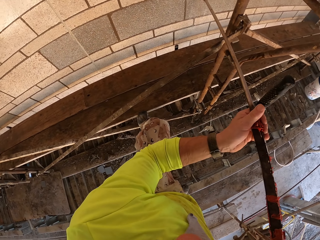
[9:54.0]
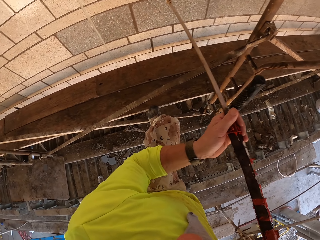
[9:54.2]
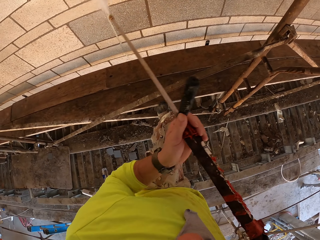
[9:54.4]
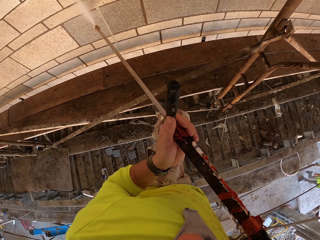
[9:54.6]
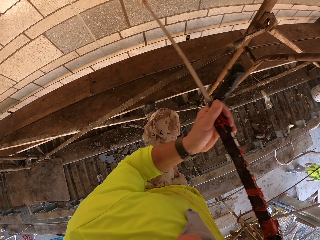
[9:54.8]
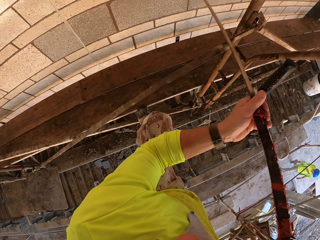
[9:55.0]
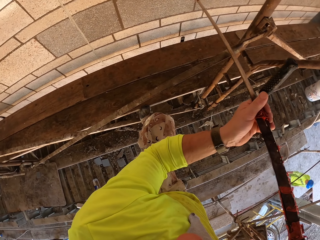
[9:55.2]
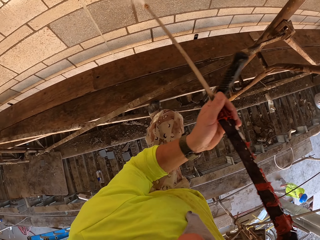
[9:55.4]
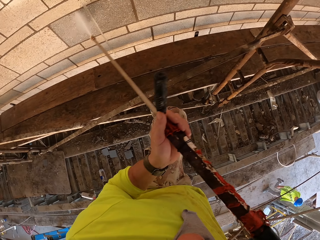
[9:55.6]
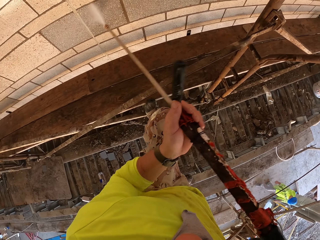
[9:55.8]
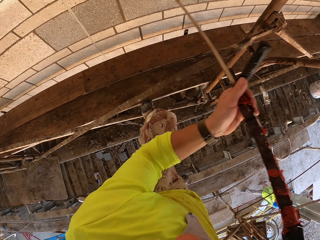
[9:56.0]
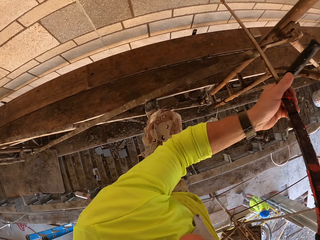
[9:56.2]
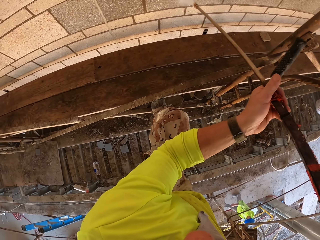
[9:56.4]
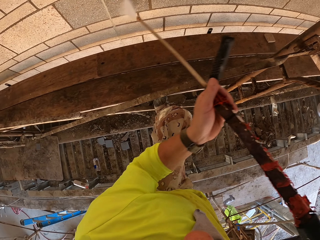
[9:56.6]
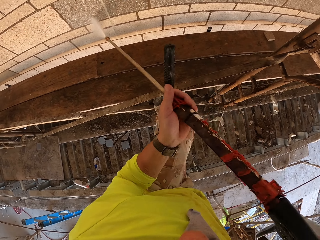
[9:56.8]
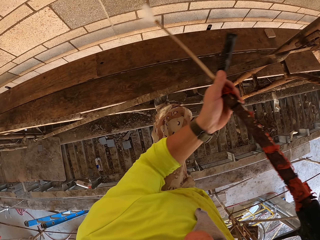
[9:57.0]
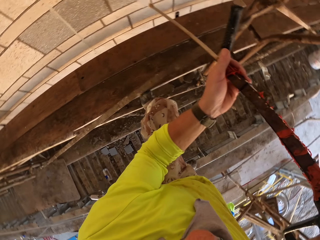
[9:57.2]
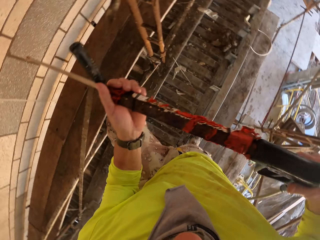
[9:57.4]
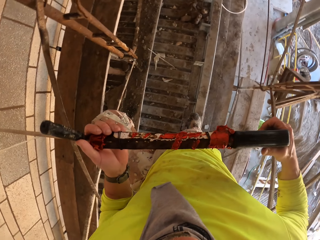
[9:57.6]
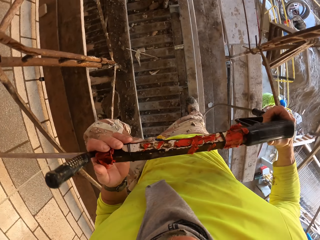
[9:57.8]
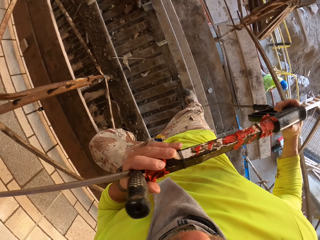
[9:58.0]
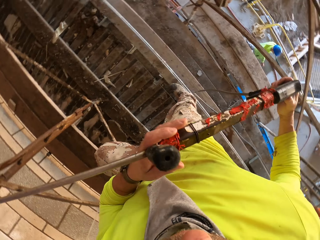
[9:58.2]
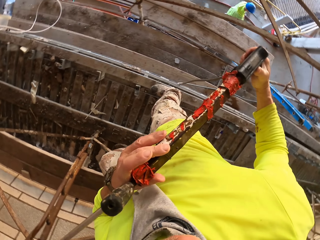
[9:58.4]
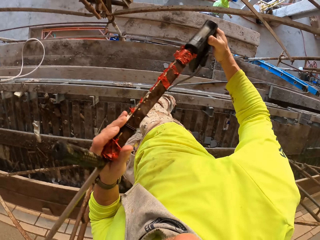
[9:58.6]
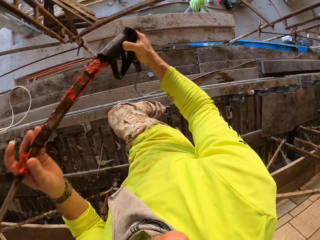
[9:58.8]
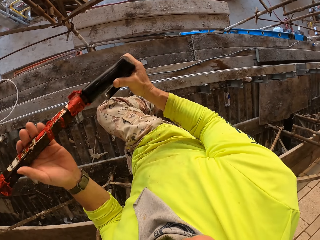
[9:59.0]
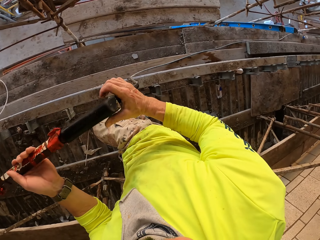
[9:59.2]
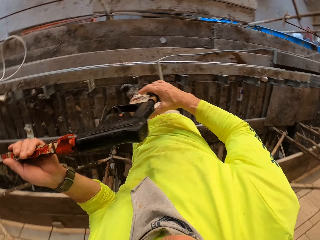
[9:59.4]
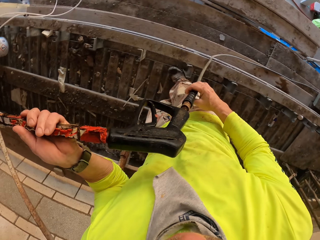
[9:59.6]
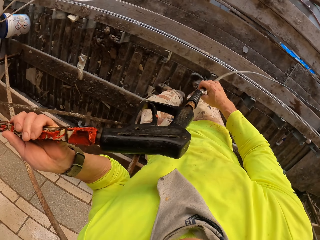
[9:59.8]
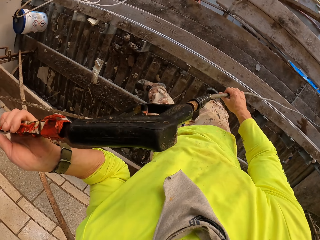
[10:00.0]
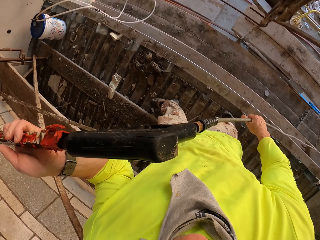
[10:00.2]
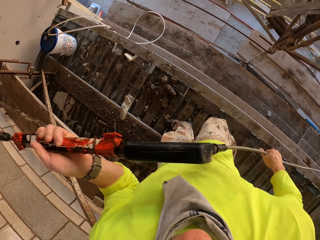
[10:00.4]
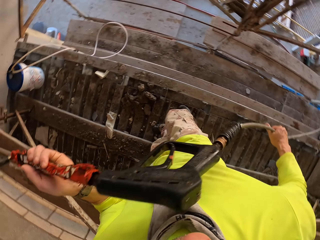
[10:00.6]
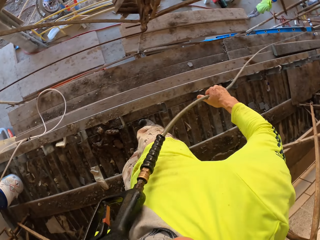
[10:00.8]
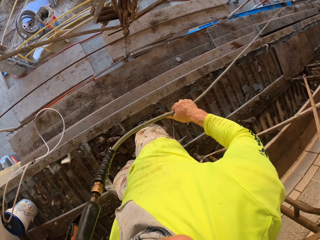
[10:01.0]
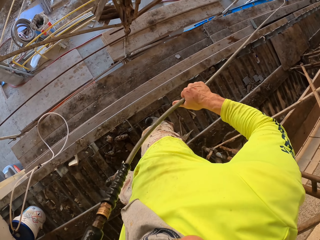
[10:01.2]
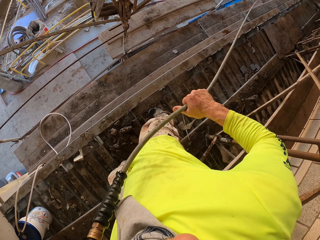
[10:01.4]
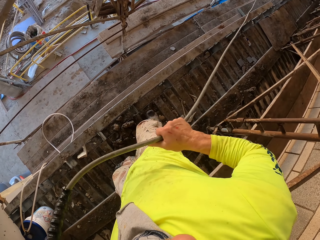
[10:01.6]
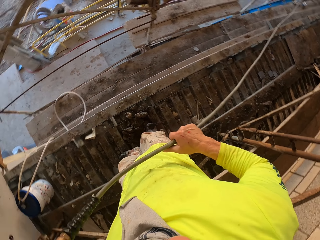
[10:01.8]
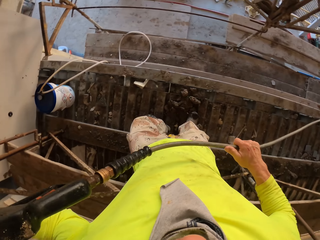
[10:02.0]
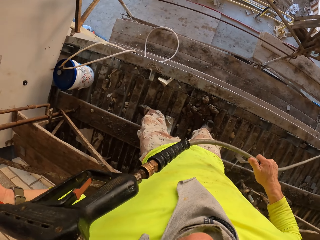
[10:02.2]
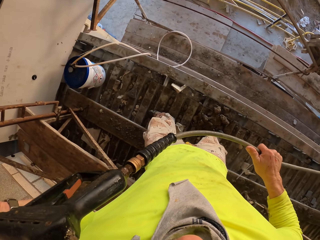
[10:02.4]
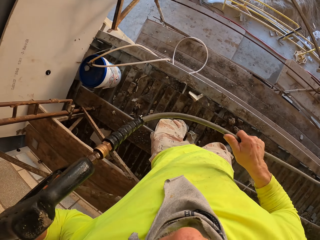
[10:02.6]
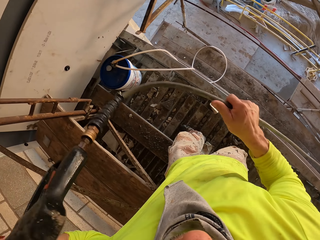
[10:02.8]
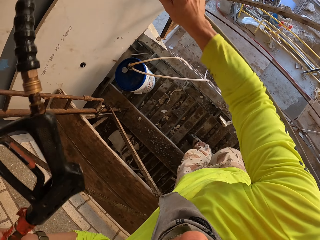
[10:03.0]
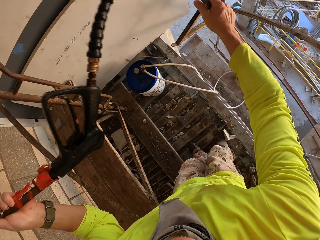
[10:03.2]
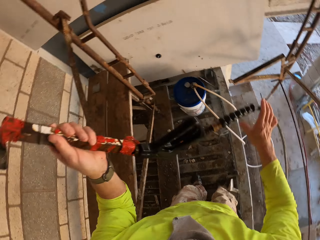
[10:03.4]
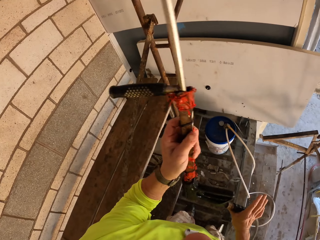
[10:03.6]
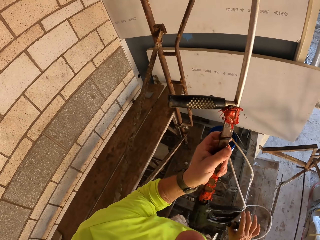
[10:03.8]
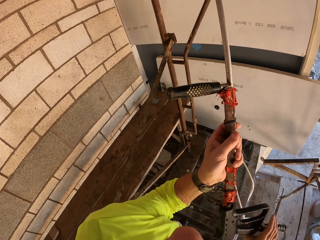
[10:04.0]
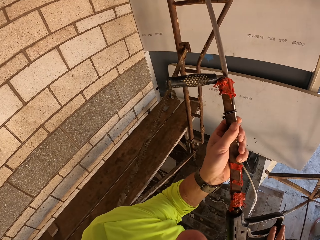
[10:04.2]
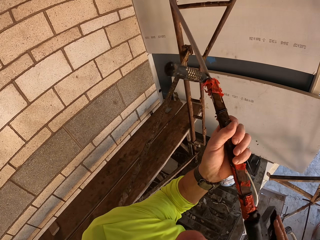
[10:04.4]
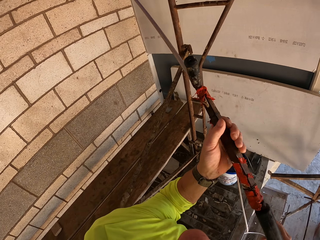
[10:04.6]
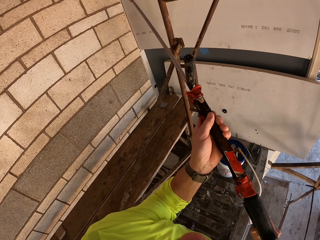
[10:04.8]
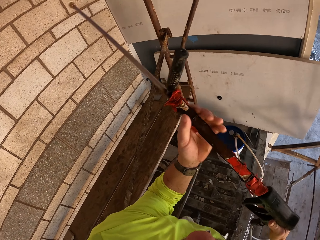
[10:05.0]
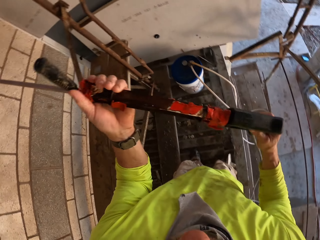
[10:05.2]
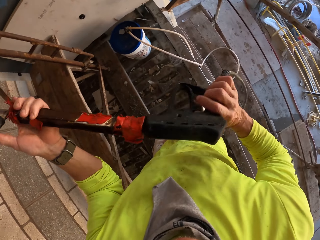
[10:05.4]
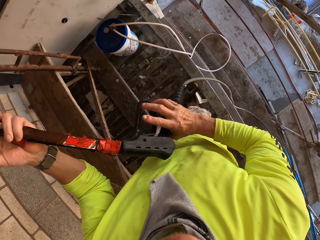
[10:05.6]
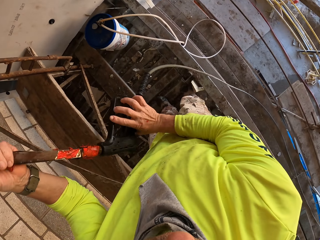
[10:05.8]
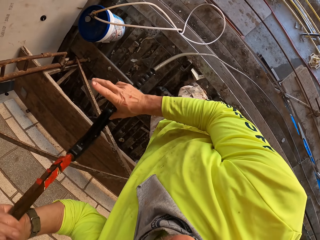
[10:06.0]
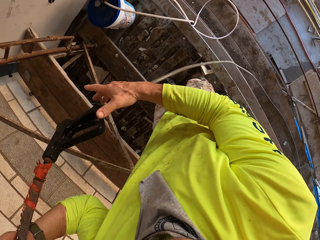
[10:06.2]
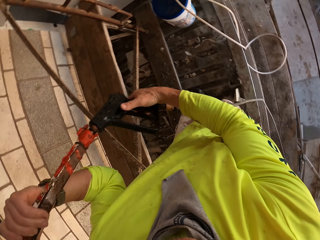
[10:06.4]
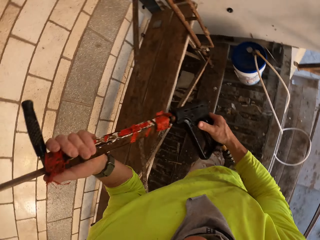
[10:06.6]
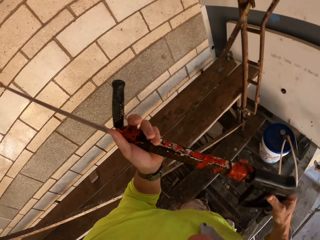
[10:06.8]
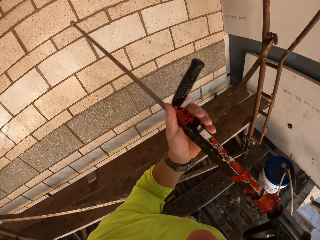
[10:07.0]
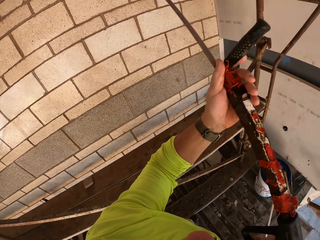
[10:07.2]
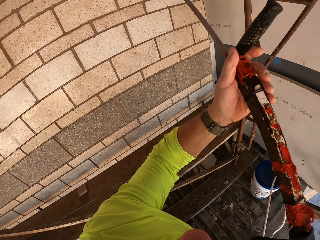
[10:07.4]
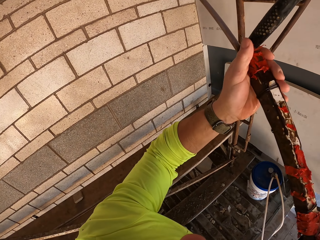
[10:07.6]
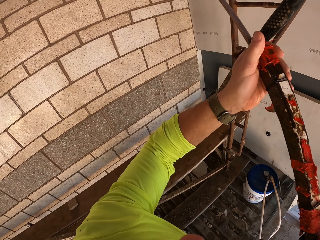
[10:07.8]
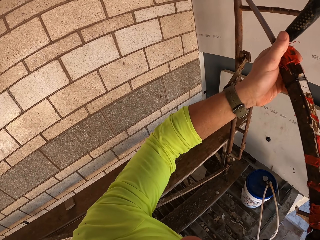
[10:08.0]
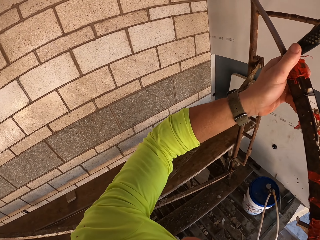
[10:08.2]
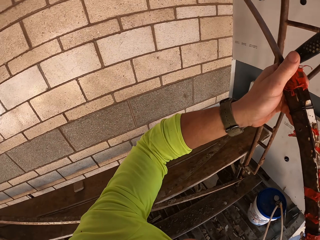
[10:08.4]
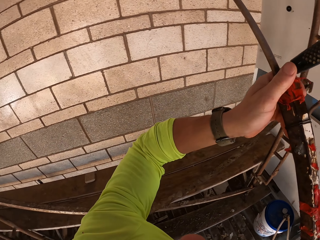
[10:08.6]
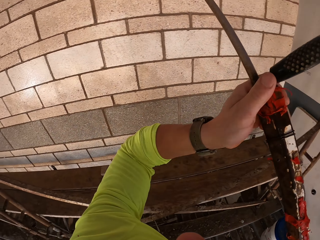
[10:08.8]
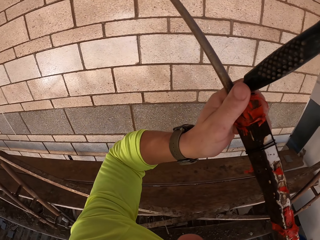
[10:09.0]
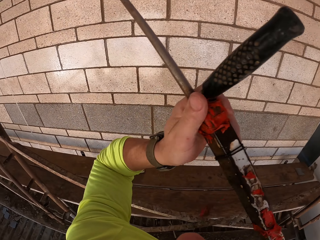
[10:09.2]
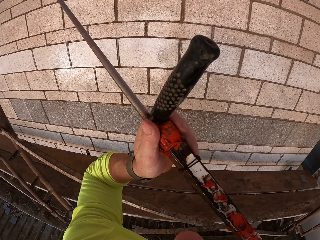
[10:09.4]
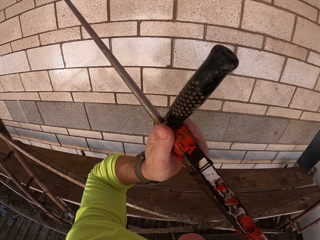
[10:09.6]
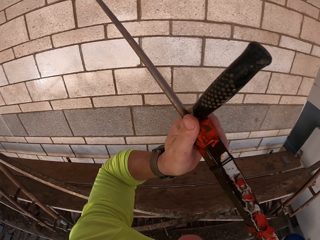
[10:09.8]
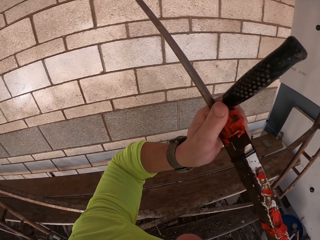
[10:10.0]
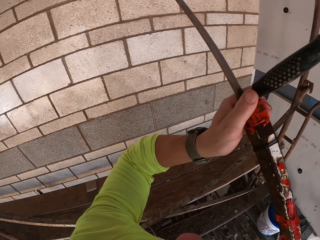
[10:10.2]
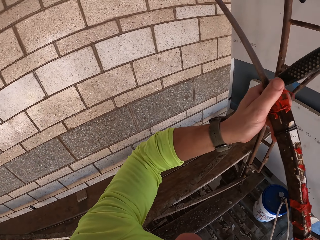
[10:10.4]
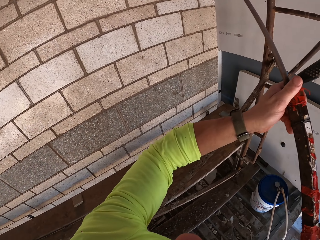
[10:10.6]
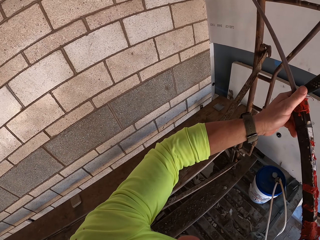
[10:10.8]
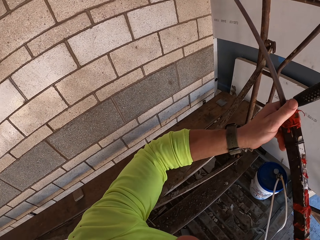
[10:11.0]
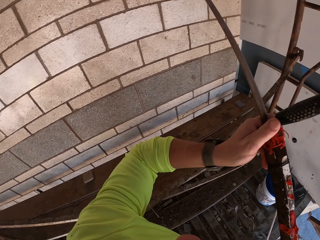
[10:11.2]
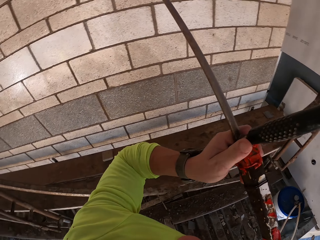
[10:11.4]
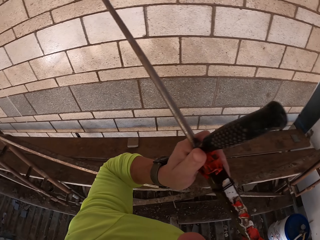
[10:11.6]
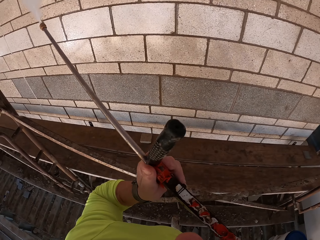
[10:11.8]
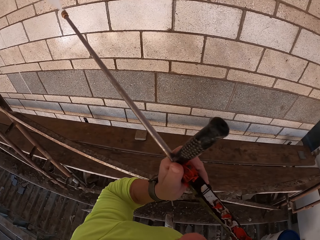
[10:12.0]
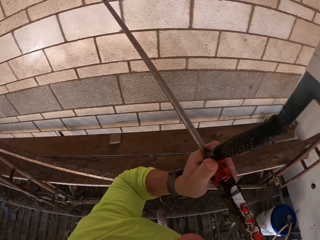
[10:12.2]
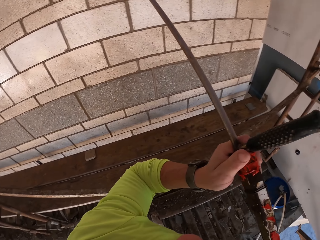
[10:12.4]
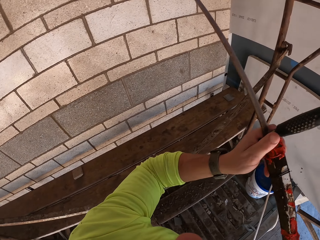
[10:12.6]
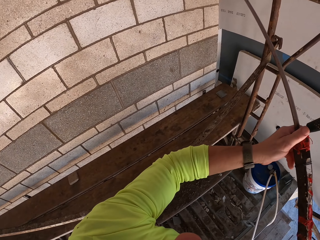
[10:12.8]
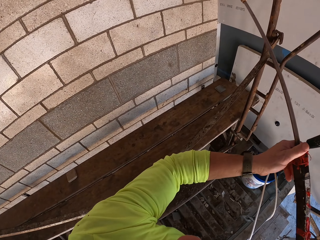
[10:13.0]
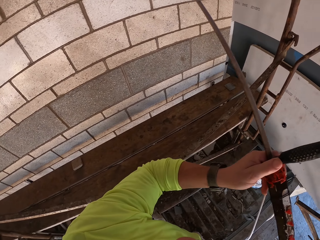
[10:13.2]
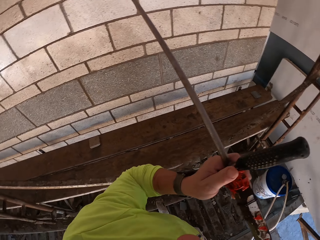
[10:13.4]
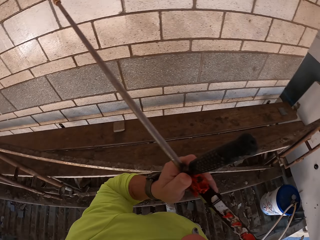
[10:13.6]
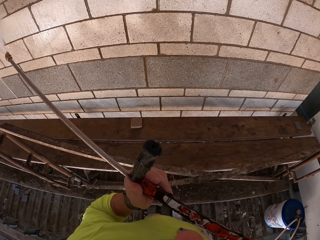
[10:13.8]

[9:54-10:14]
The camera wearer turns to the side. They spray the wall with the Loctite pl3. They turn to the side. They hold the Loctite pl3. They turn to the side. They hold a cable. They hold the Loctite pl3. They turn to the side. They spray the wall with the Loctite pl3.

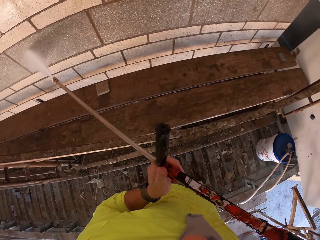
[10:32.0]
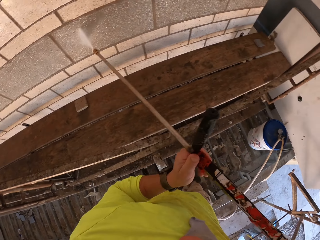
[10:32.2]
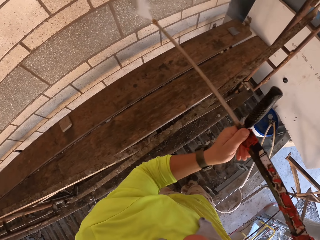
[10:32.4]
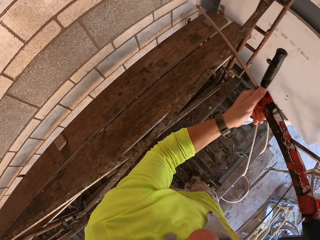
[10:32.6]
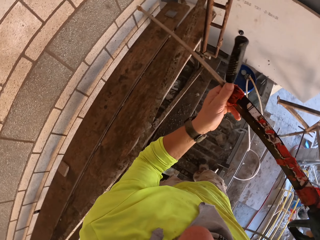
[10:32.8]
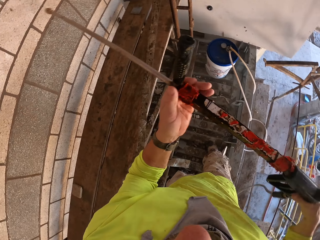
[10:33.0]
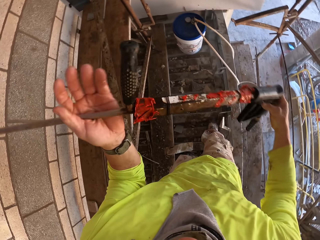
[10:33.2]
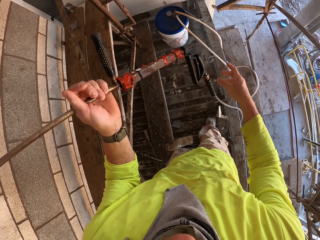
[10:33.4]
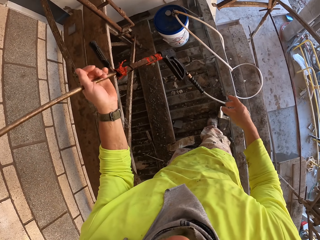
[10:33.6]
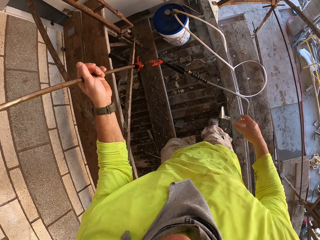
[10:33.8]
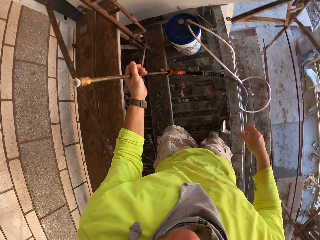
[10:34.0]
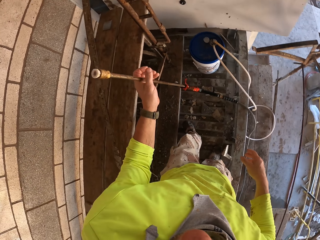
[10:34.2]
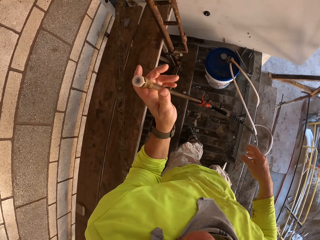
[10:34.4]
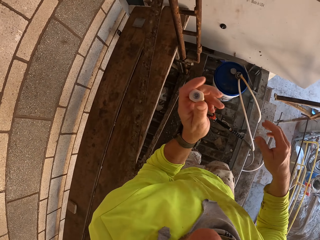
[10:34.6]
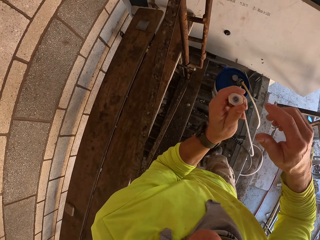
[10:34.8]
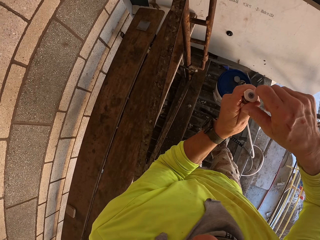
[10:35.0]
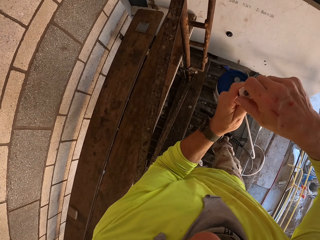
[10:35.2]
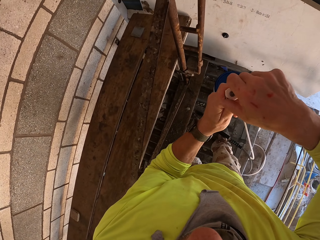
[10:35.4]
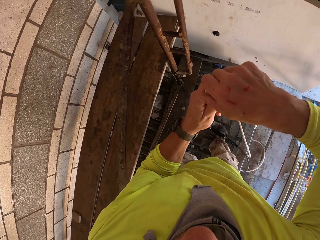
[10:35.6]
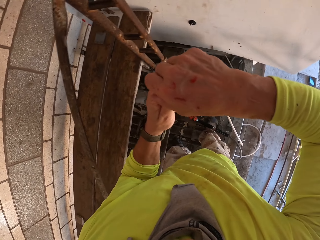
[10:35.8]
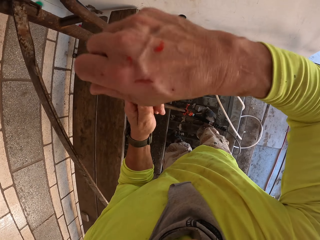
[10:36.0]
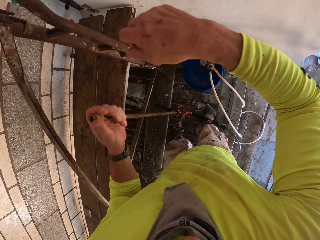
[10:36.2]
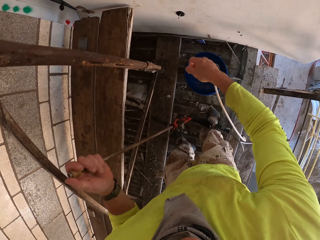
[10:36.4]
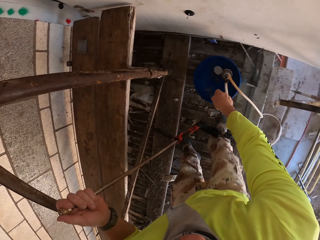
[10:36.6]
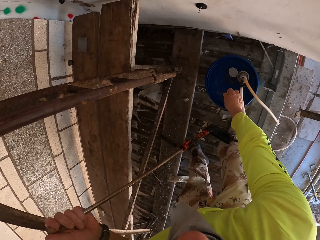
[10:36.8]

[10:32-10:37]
The camera wearer turns to the side. They remove a tip on the Loctite pl3.
